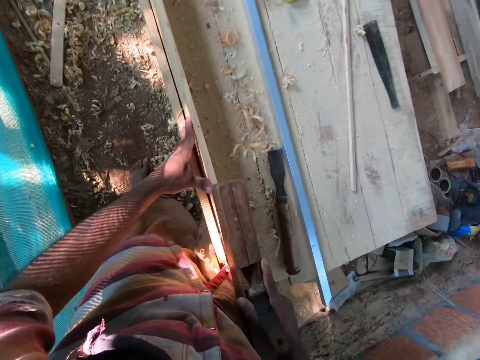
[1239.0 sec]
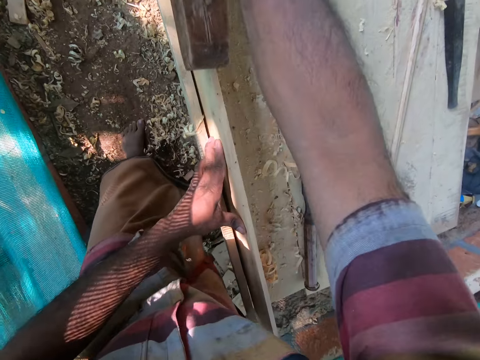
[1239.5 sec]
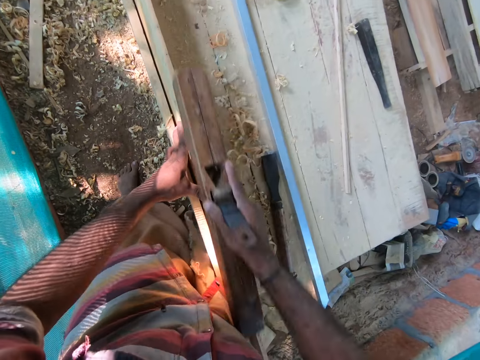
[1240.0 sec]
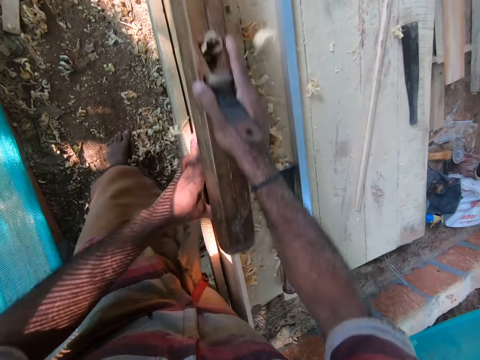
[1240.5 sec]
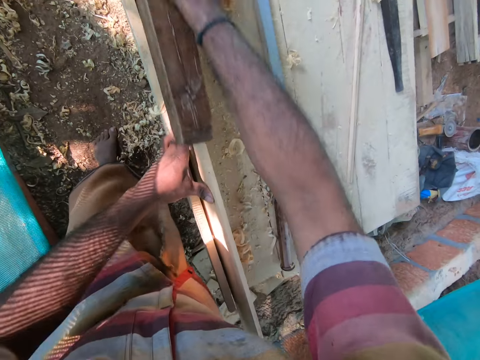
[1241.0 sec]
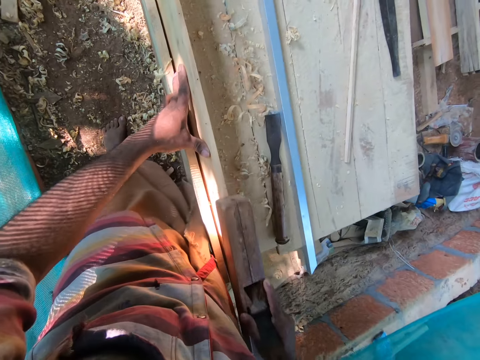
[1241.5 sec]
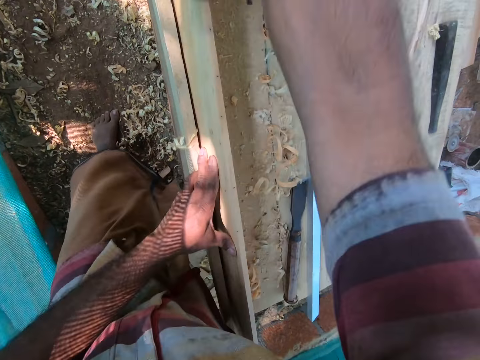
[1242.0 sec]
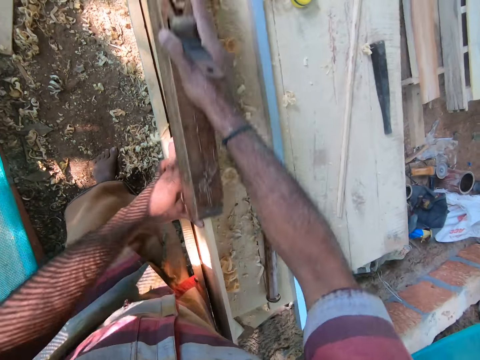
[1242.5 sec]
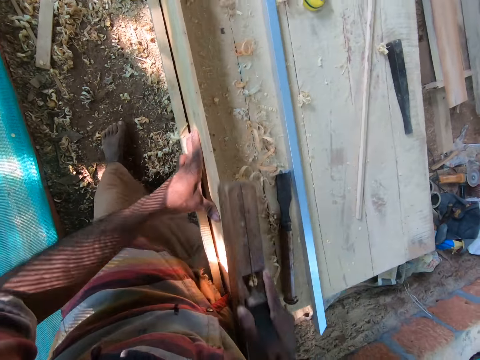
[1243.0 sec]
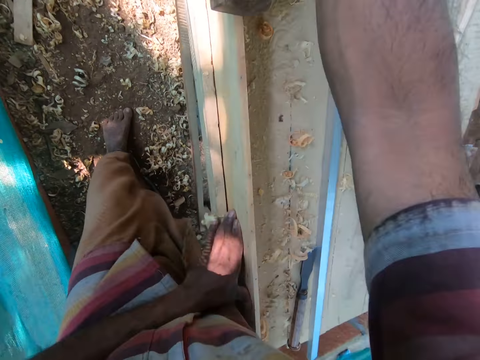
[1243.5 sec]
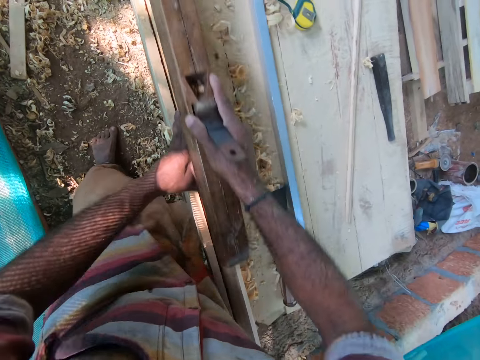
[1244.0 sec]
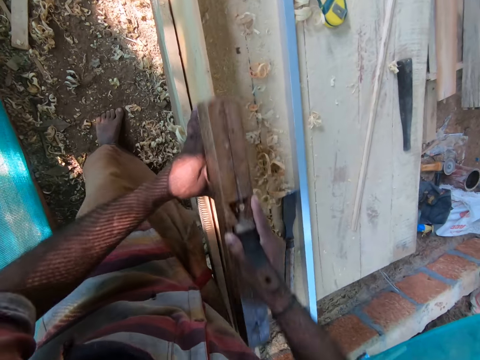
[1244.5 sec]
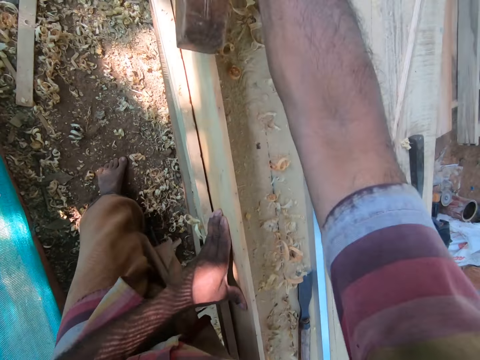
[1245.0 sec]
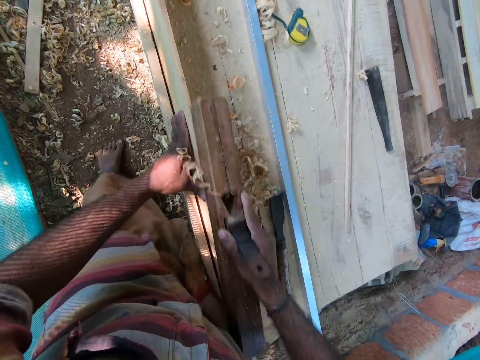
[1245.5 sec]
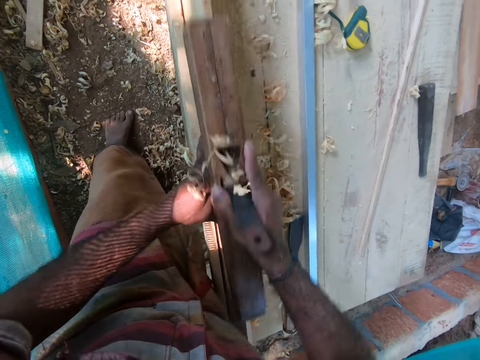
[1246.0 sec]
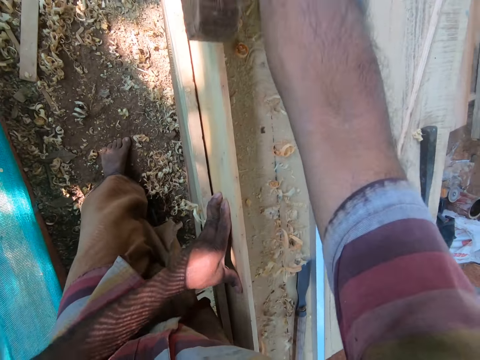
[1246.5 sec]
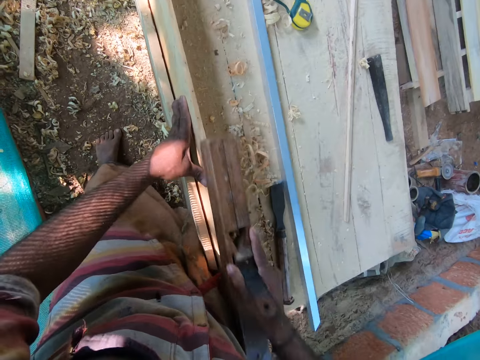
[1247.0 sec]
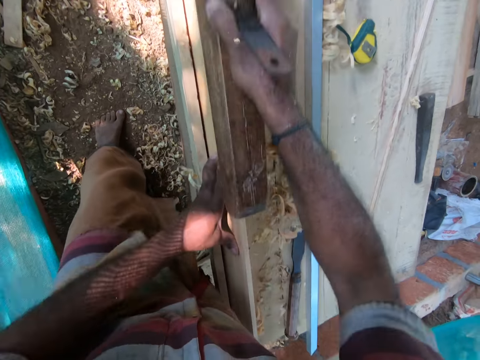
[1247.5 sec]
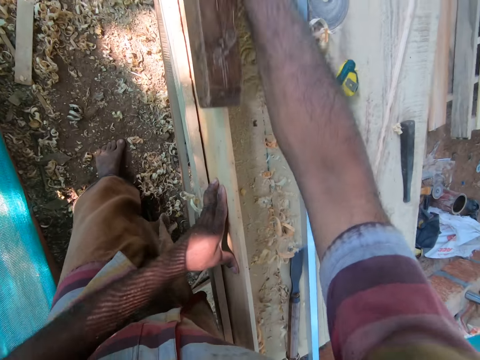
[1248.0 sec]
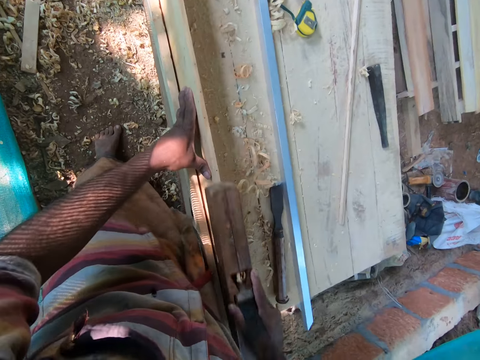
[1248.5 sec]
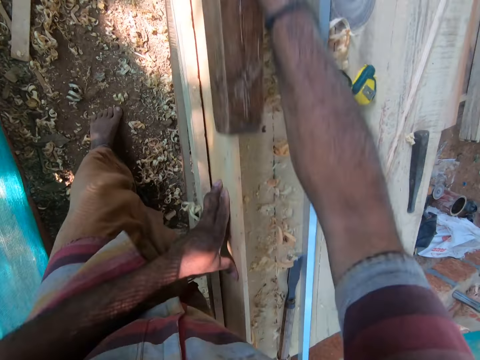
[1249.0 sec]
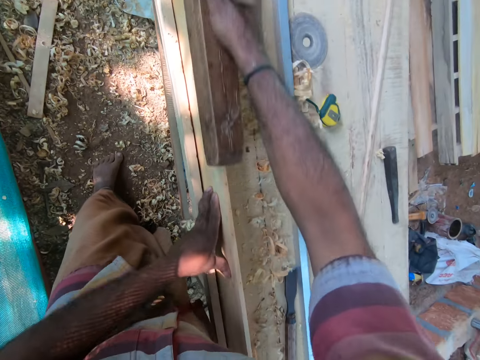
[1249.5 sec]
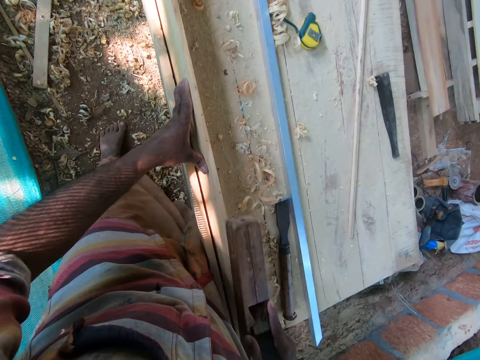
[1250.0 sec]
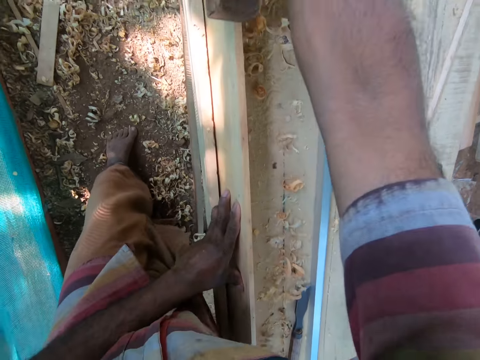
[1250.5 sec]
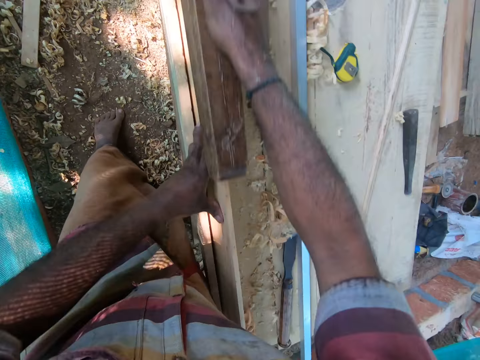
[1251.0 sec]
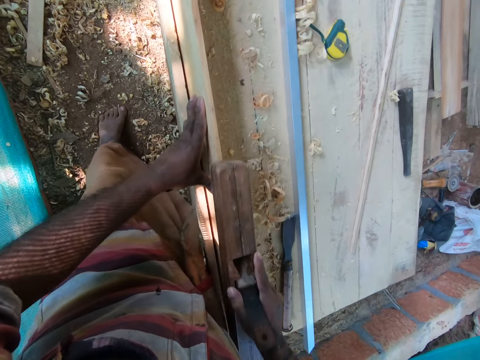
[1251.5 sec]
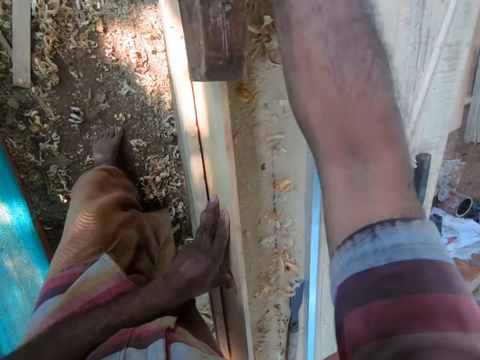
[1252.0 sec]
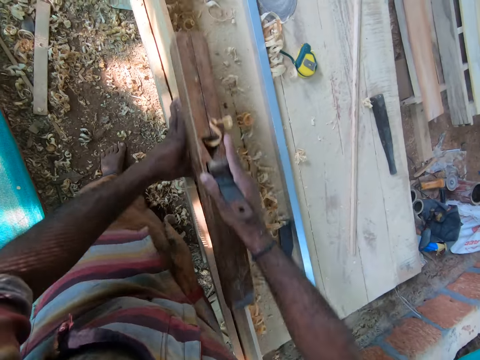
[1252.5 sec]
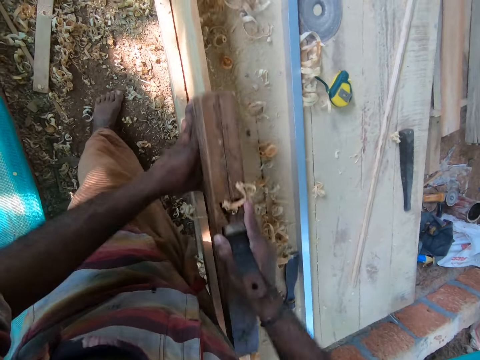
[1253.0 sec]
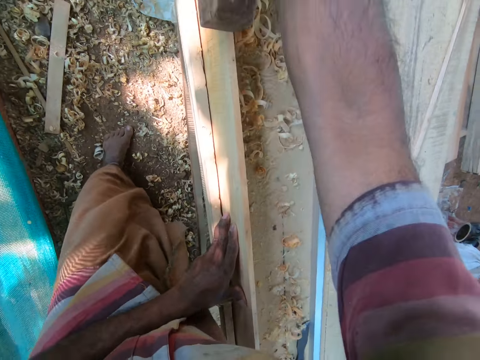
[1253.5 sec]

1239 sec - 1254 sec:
The camera wearer shaves the plywood on the workbench with the wood plane in his right hand.

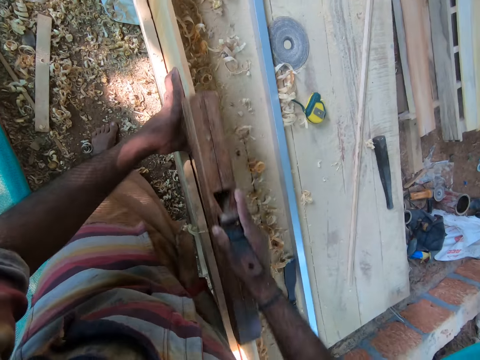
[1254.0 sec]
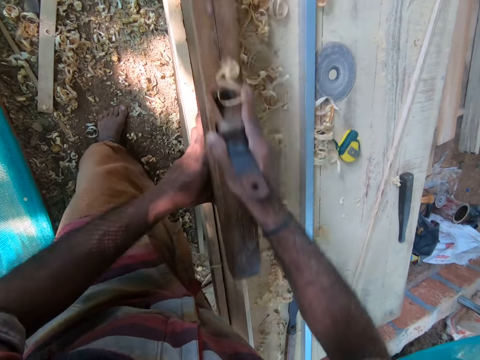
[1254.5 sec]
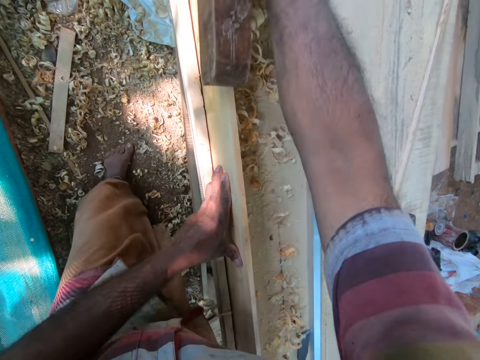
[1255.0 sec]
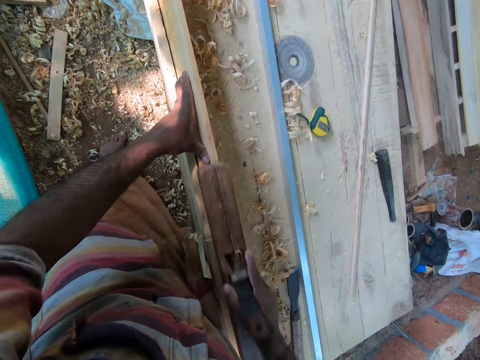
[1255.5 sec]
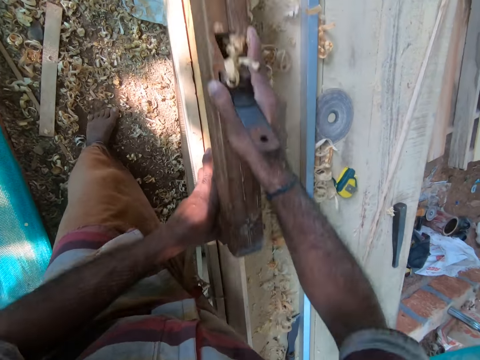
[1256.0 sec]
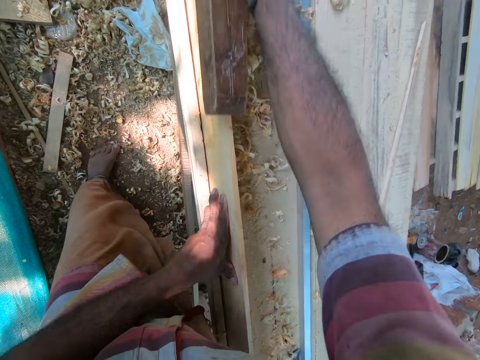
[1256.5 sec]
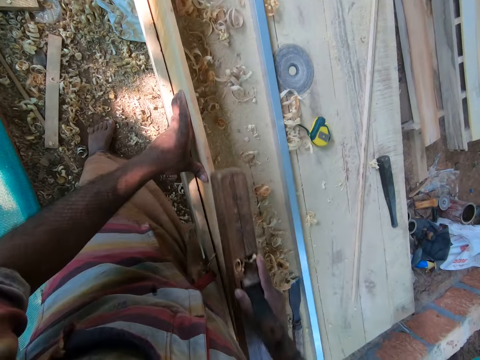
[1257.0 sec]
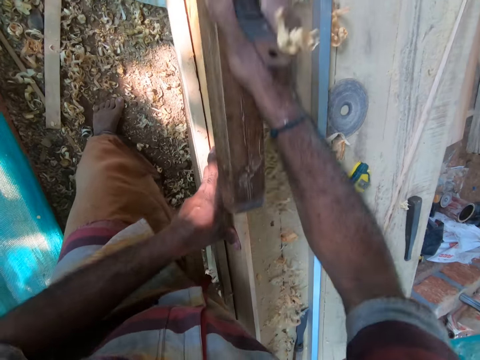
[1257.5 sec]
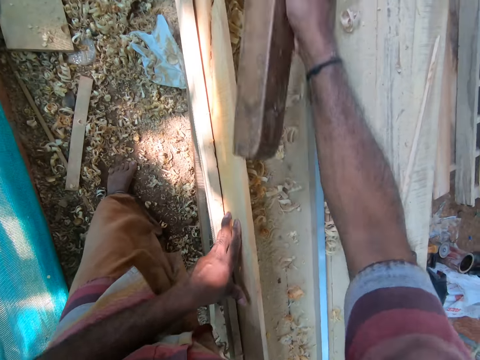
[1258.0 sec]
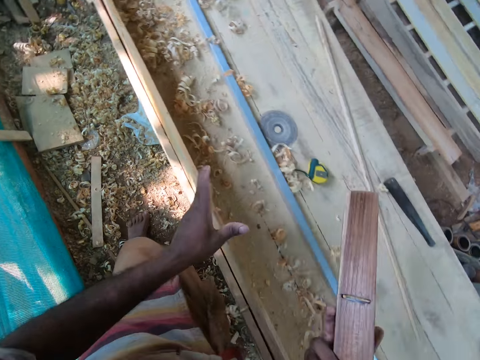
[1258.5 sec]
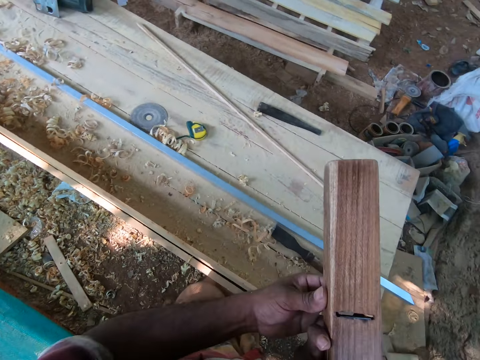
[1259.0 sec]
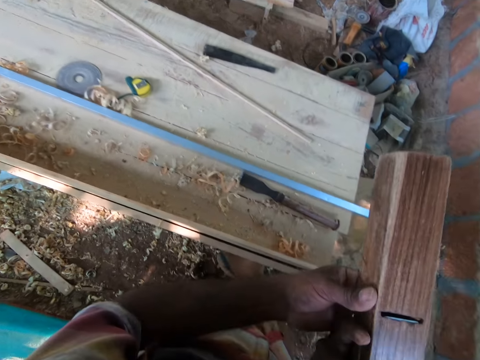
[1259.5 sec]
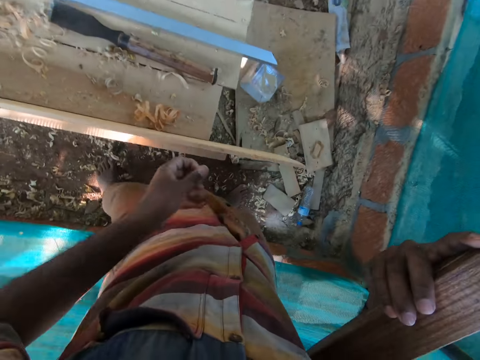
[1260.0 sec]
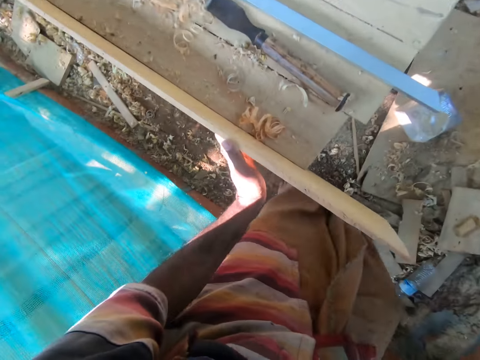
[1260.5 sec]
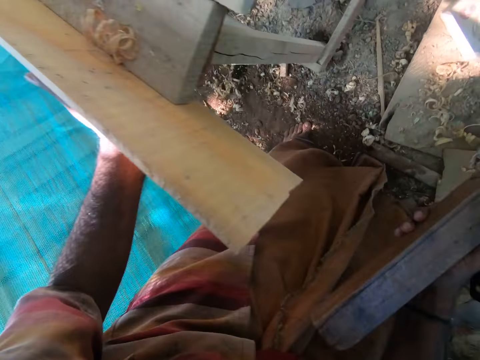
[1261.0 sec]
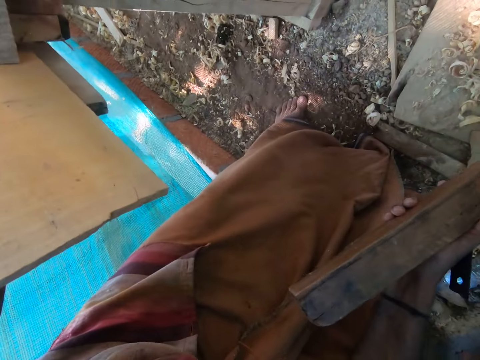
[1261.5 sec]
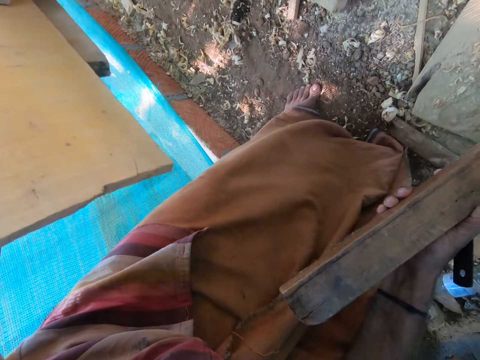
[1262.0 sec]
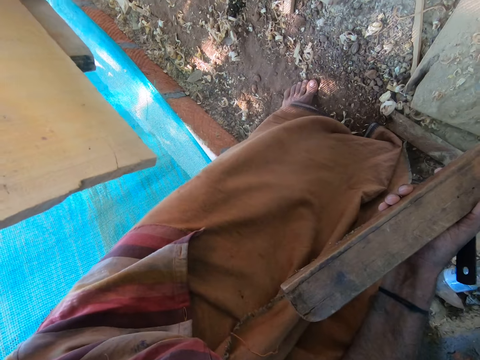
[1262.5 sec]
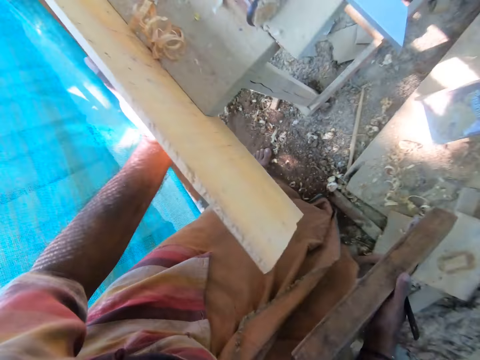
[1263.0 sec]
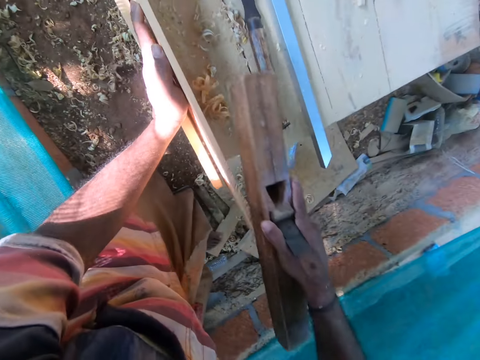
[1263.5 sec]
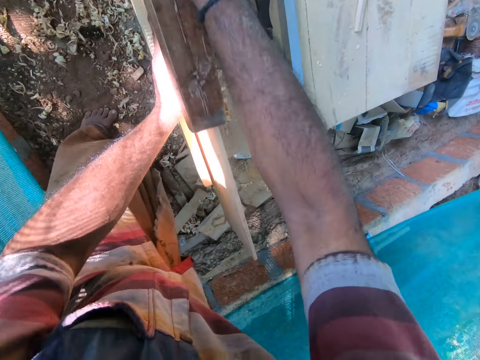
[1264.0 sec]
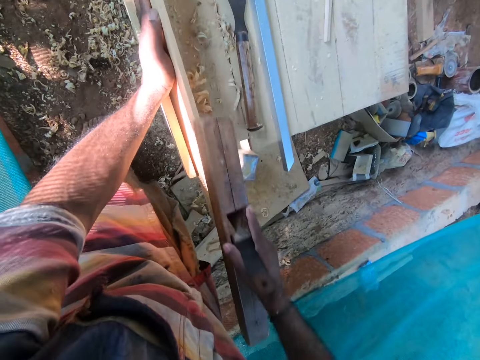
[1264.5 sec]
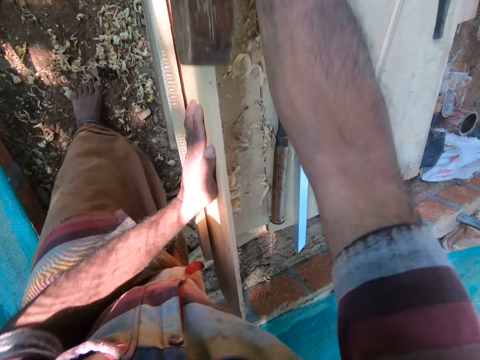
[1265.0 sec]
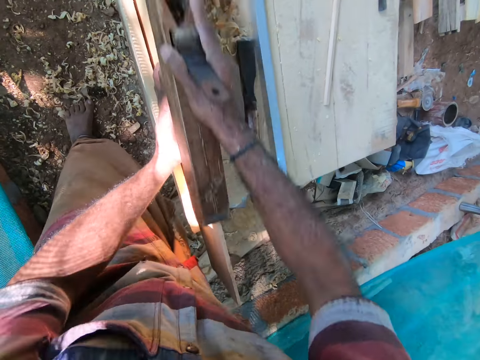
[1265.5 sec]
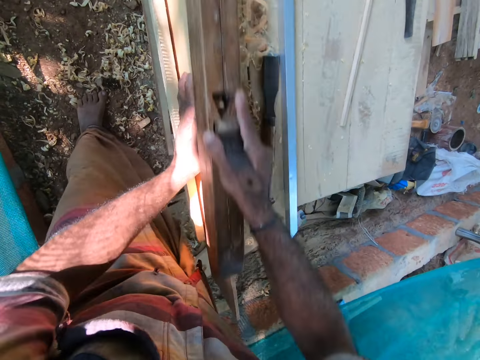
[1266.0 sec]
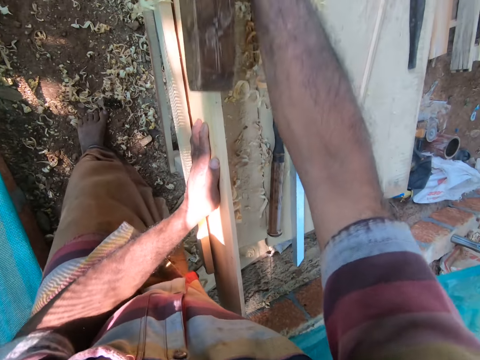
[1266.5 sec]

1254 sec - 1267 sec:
The camera wearer removes his left hand from the plywood on the workbench. He removes debris from the wood plane with his left hand. He walks around the area. He places his right hand on his right leg. He confirms the wood. He shaves the plywood on the workbench with the wood plane in his right hand.
